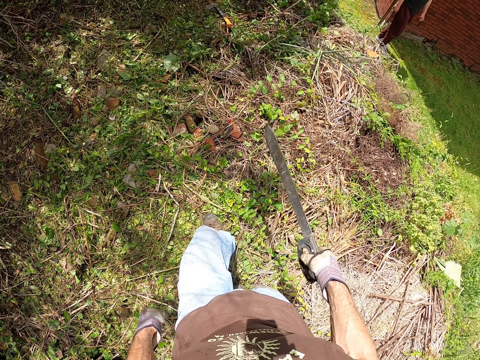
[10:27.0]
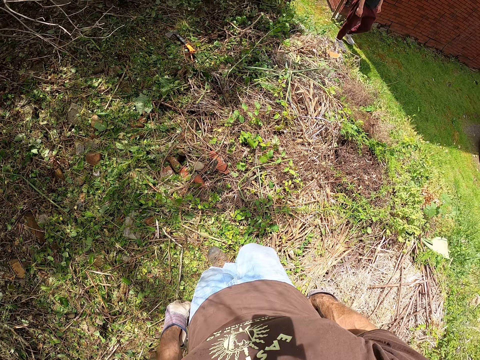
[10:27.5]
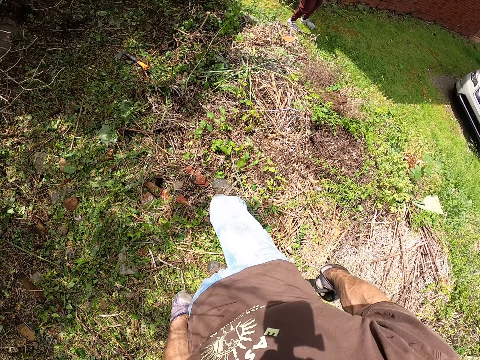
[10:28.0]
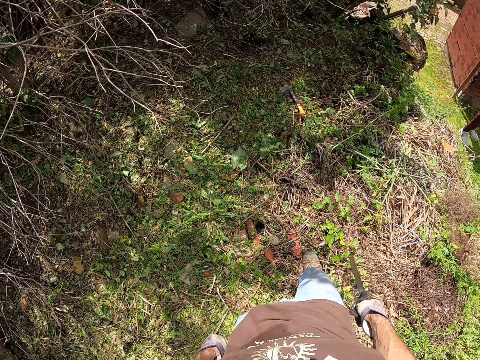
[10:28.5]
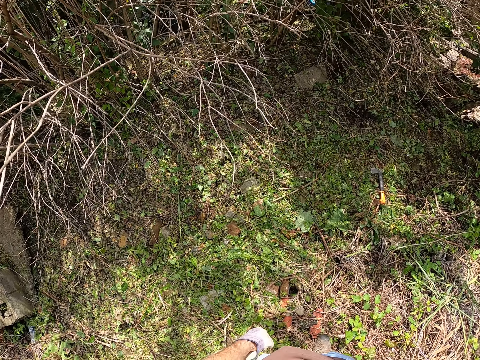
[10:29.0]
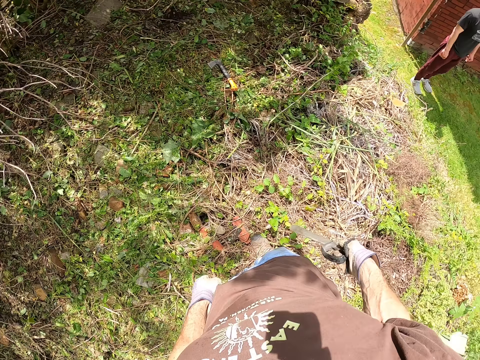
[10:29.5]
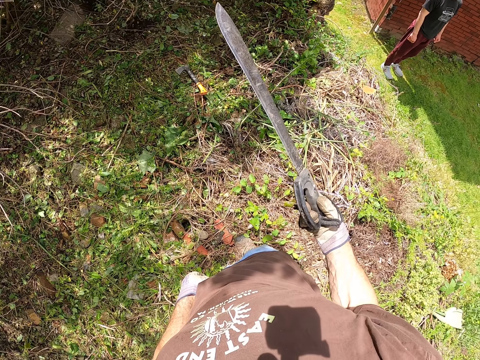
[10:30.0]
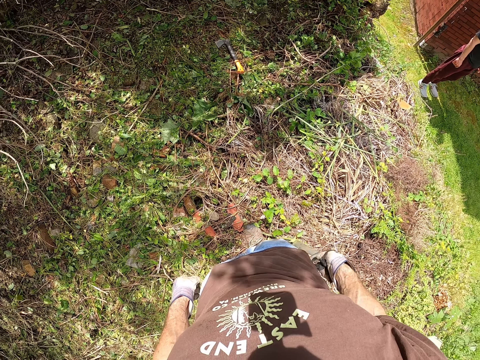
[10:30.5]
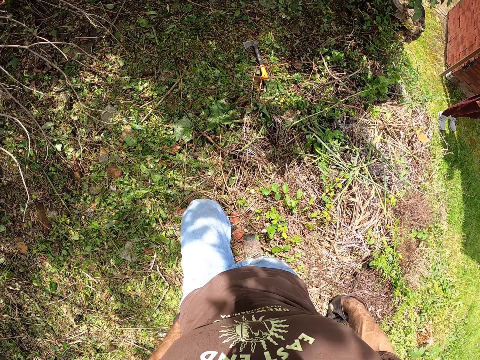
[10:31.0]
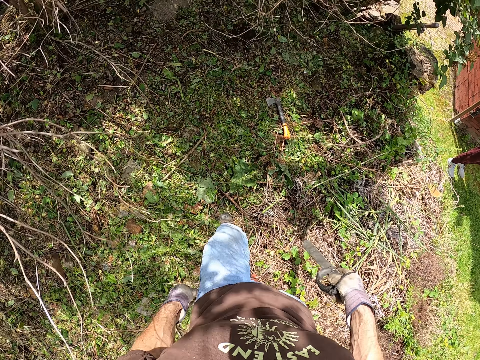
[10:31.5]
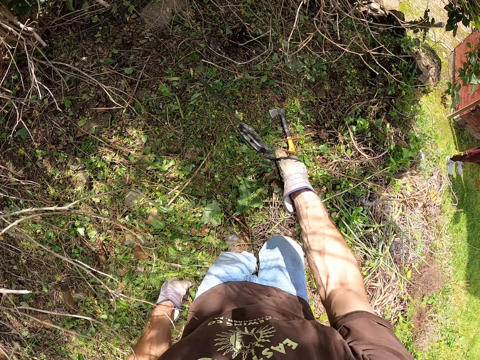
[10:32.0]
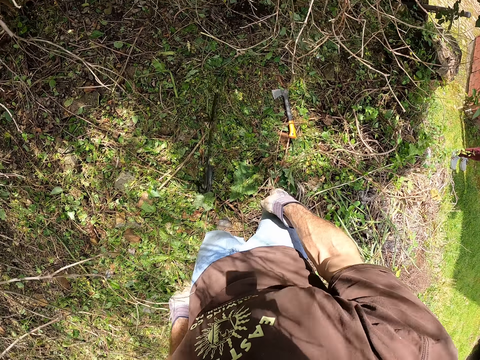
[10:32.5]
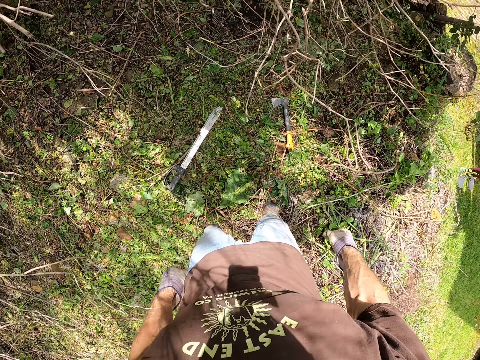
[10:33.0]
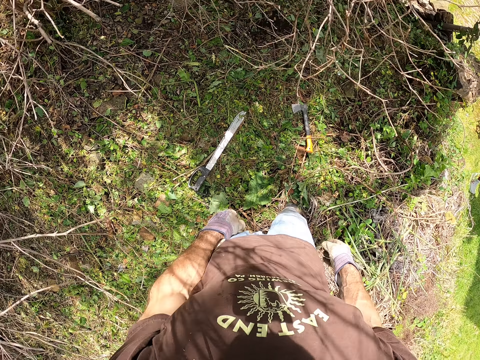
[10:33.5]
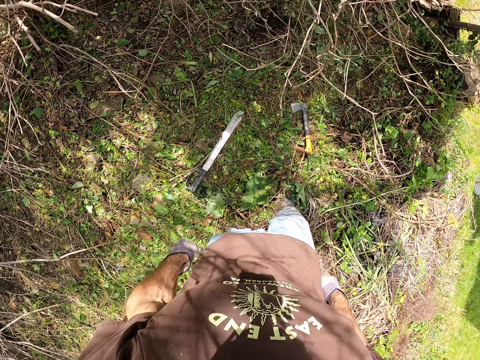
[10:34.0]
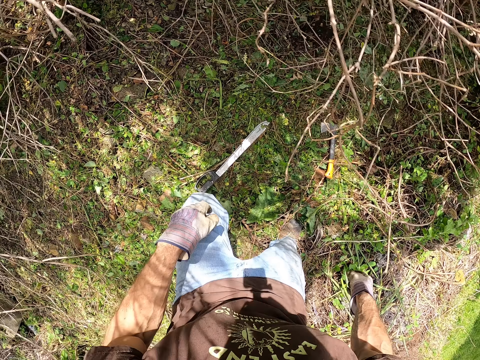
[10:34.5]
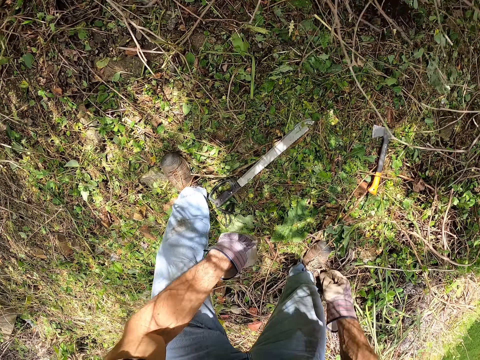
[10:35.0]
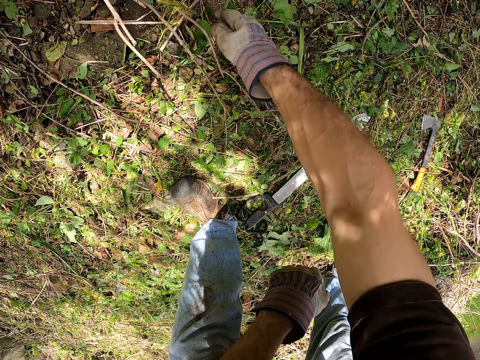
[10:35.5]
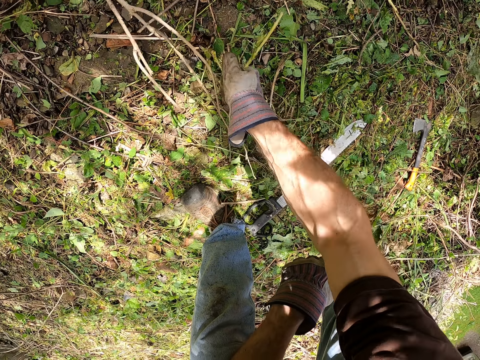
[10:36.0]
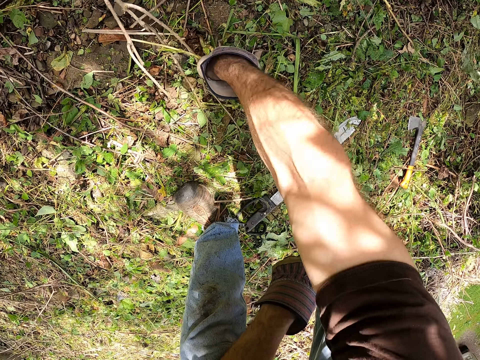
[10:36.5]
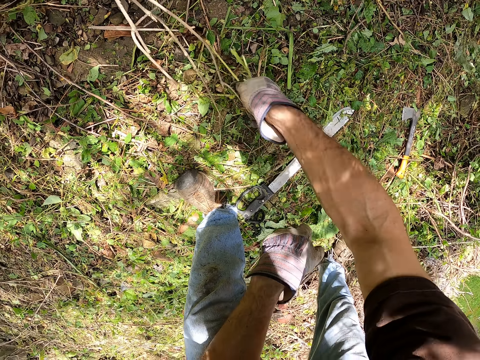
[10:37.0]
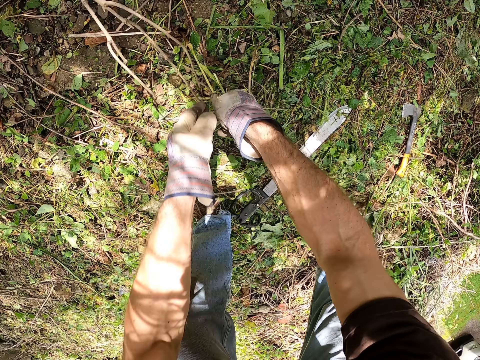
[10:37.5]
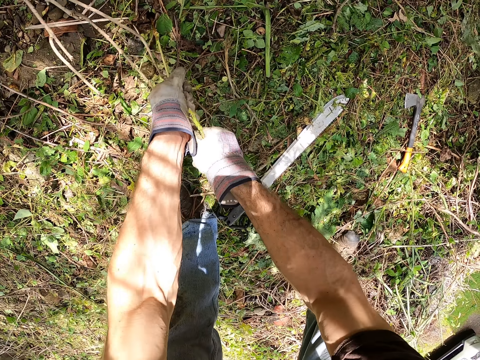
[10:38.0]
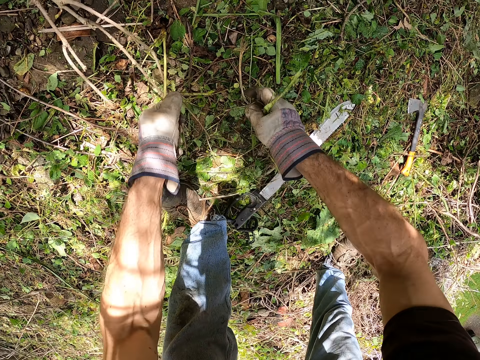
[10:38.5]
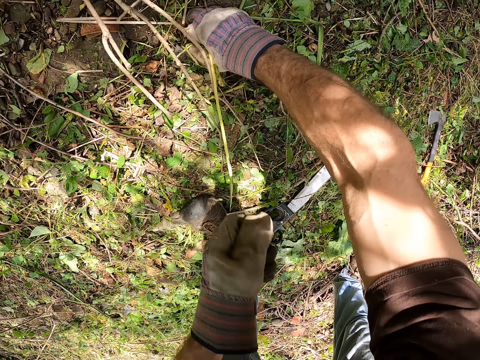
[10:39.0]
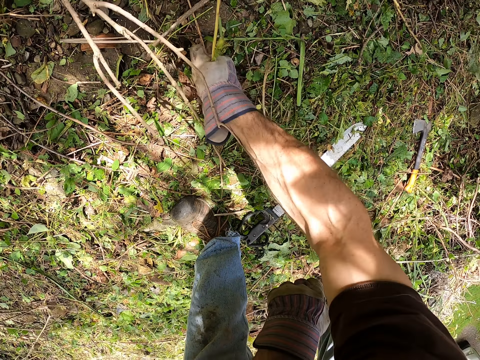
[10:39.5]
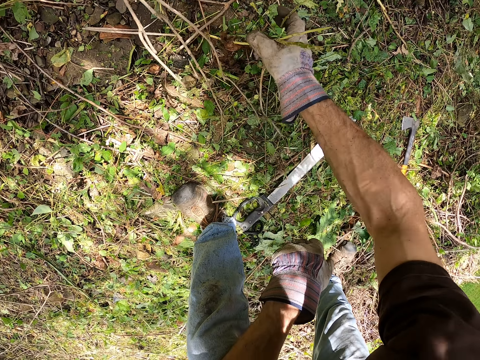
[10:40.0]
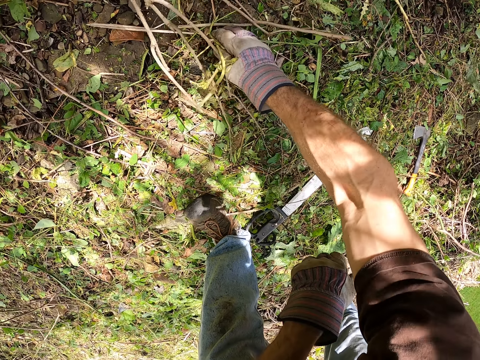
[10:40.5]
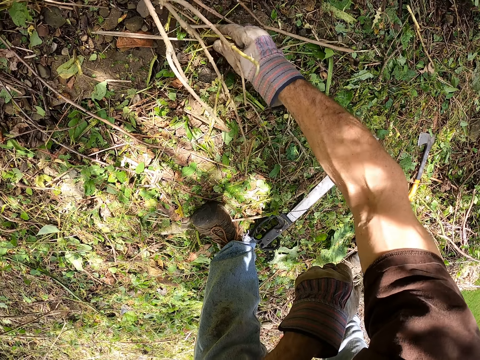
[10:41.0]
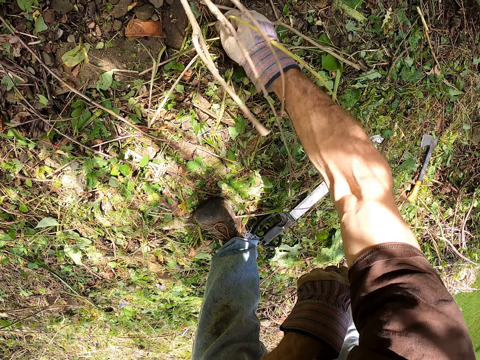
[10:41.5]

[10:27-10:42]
The camera wearer walks around. He walks around again. He drops the machete on the grass. He stands on the grass. He walks around. He bends. He pulls the plant. He pulls the plant with both hands. He pulls his hand off the plant. He holds the plant. He pulls his hand off the plant. He pulls the plant.

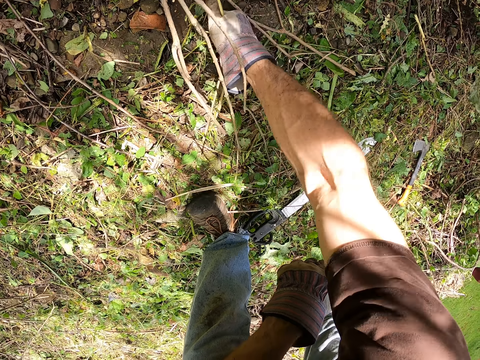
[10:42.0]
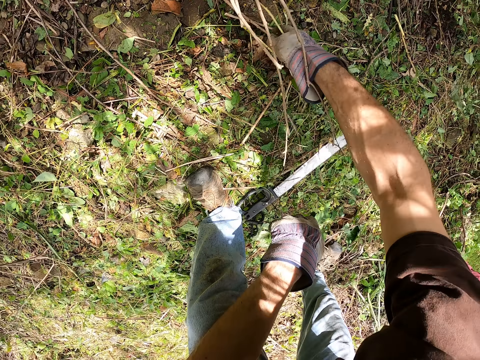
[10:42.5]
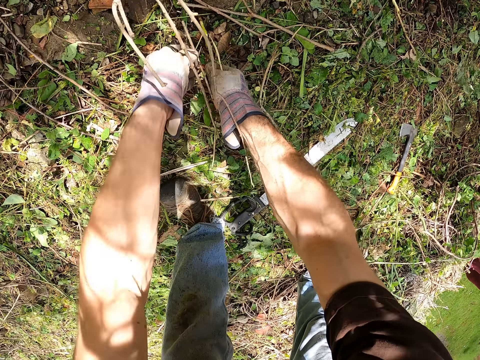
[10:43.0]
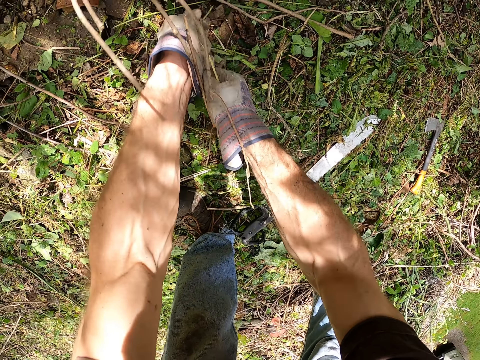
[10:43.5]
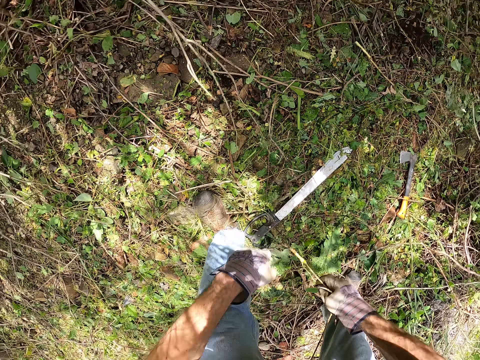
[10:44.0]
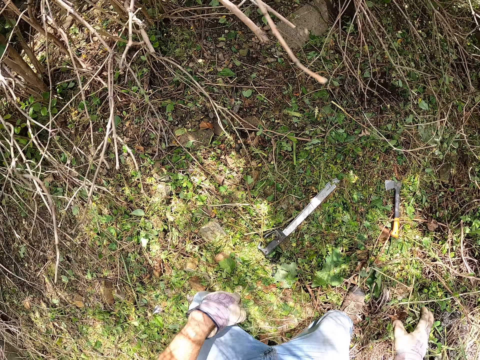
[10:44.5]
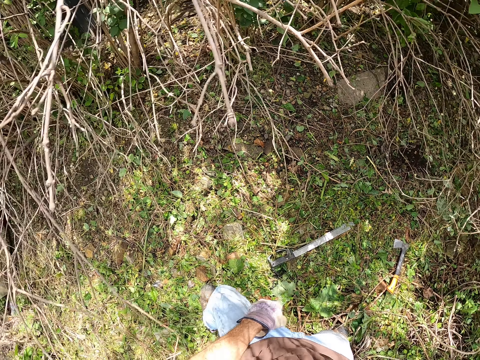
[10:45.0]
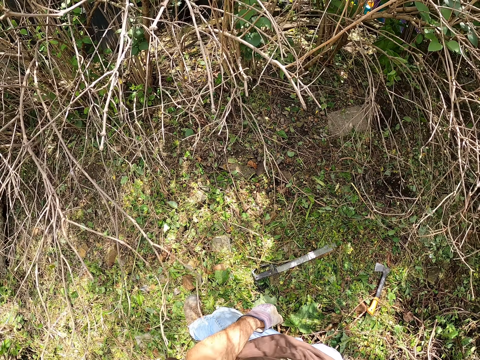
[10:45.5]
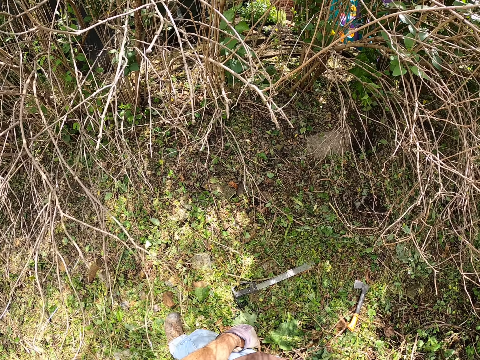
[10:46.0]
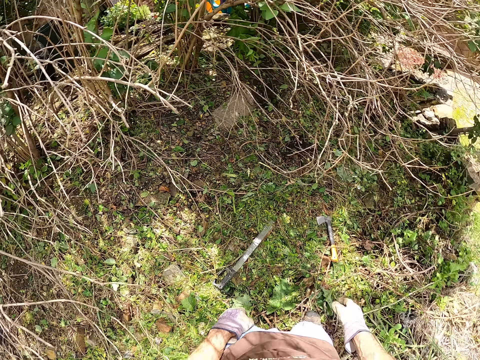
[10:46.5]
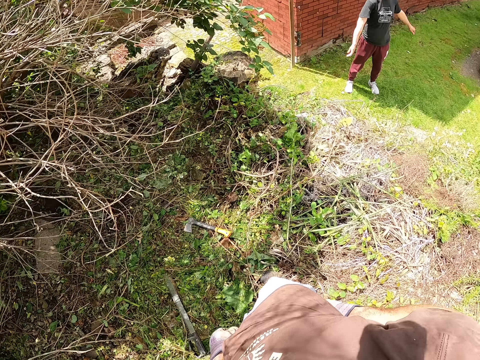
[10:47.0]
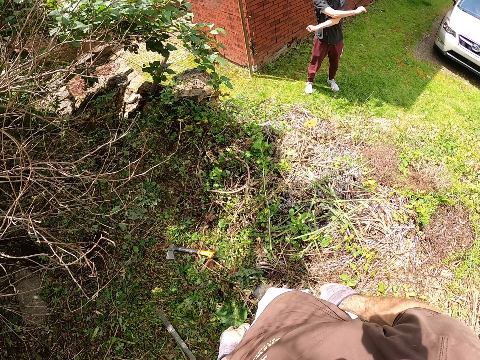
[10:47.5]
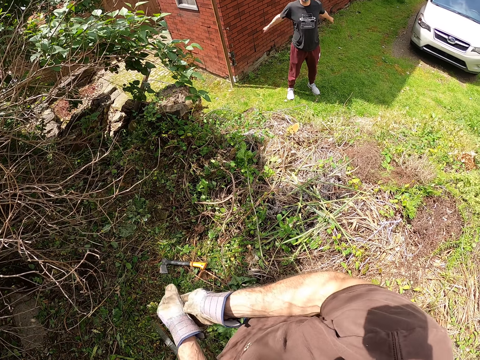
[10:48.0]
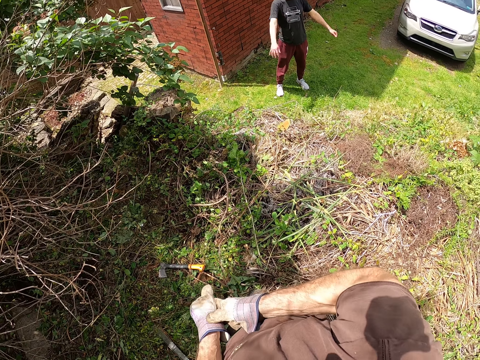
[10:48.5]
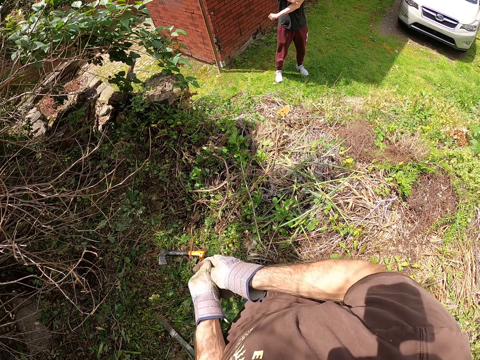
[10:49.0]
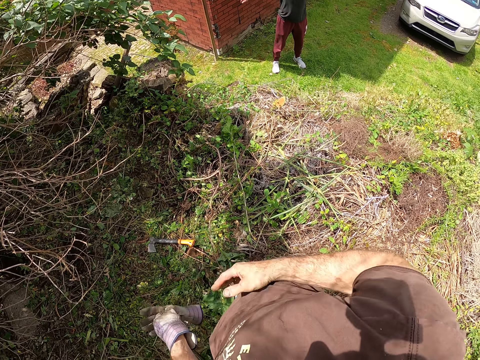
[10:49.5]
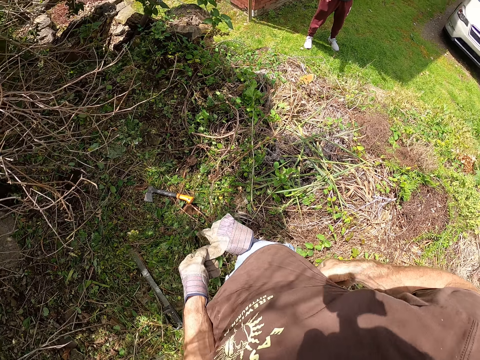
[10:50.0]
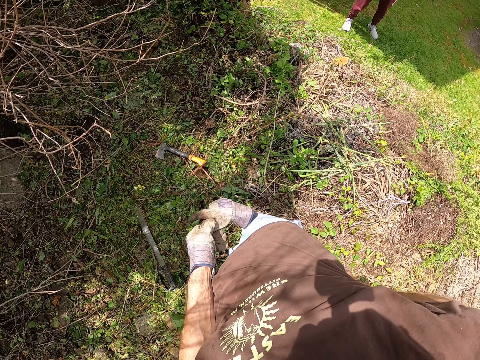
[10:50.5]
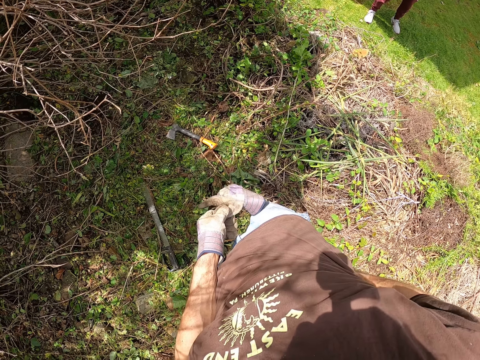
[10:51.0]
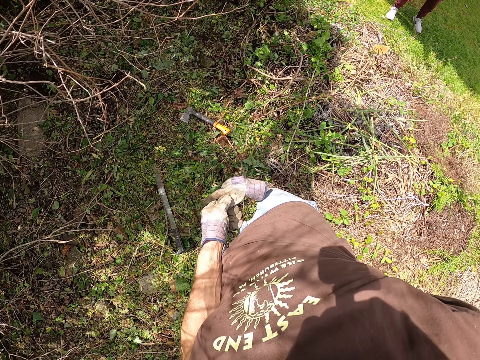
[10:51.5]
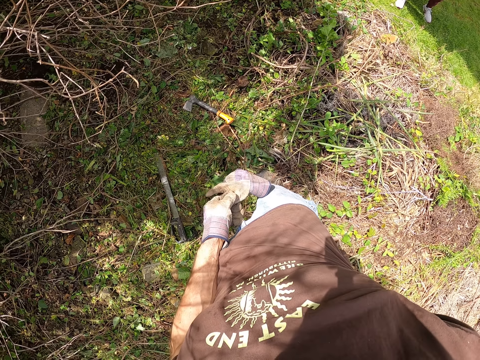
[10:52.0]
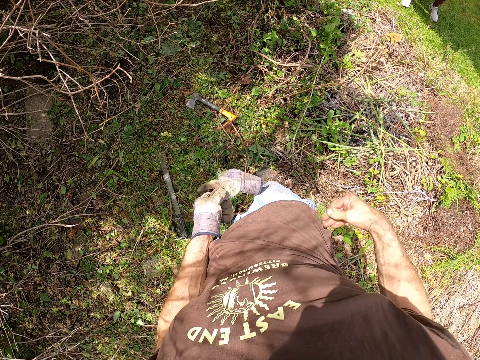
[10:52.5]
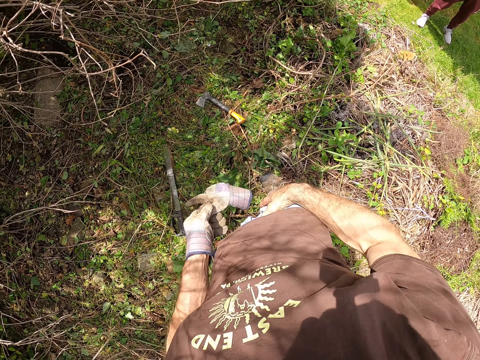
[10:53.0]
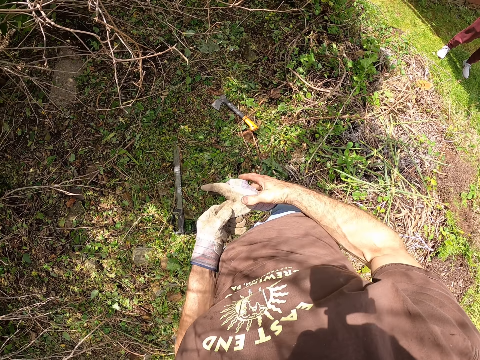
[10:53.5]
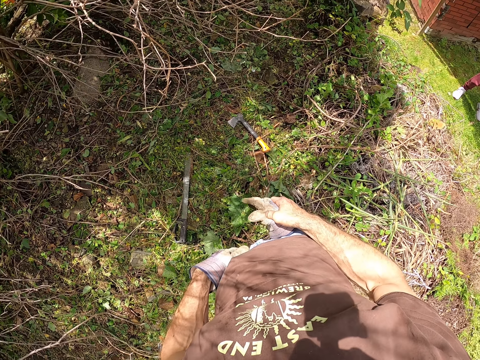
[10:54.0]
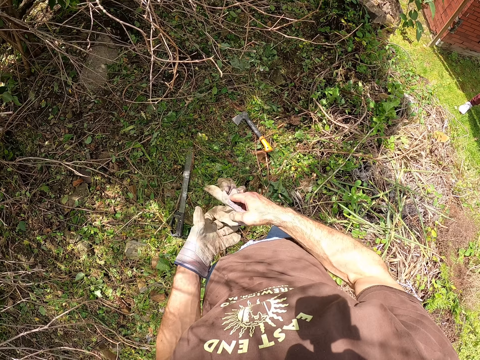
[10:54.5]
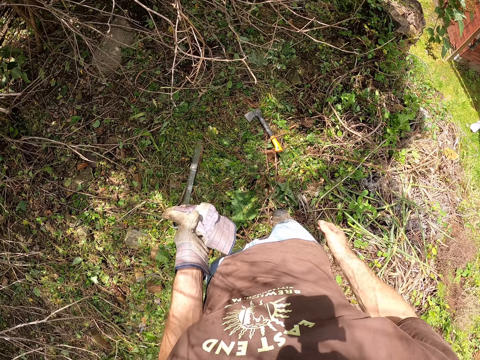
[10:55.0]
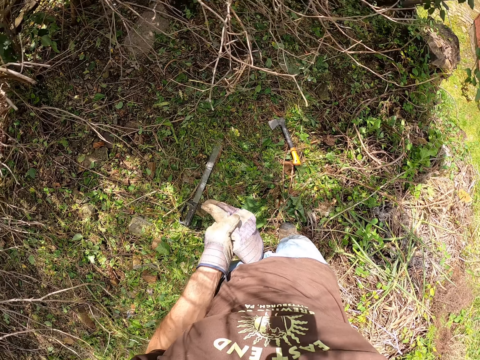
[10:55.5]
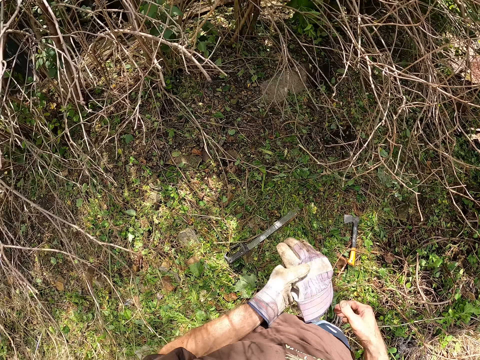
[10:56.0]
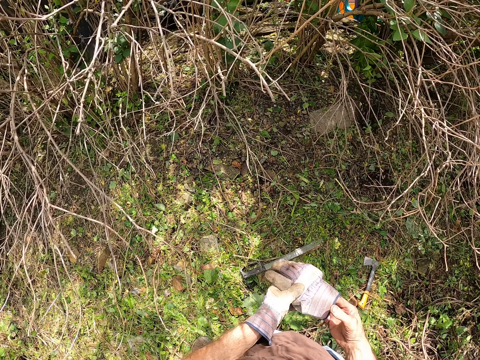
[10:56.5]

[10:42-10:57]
The camera wearer pulls the plant with both hands. He pulls his hand off the plant. He throws the plant aside. He looks around. He stands up. A man stands on the grass and swings his hand. The camera wearer removes the glove. He puts his hand in the pocket. He searches the pocket. He holds his pocket. He switches the glove to the other hand. He holds his pocket. He switches the glove to the other hand. He searches his pocket. He switches the glove to the other hand.
